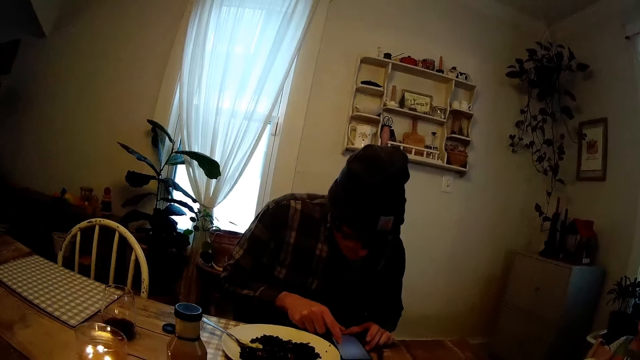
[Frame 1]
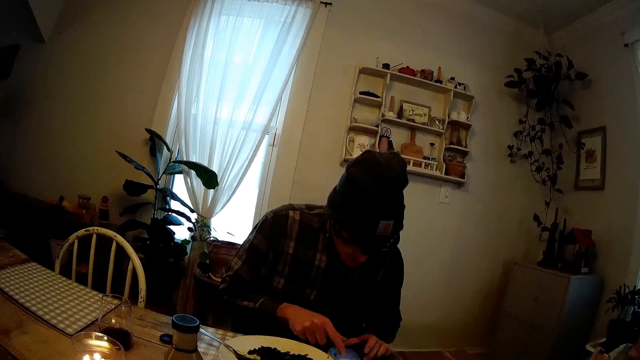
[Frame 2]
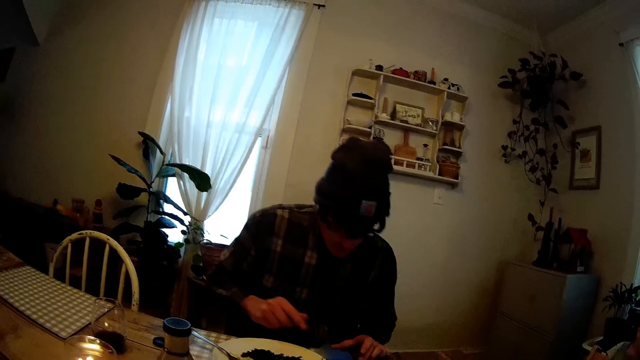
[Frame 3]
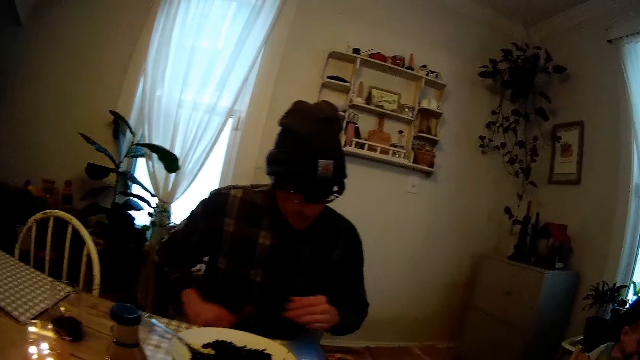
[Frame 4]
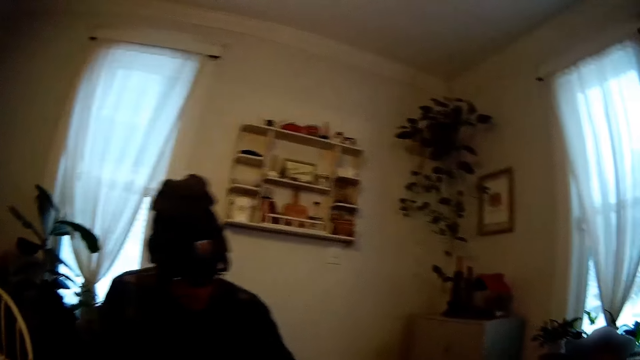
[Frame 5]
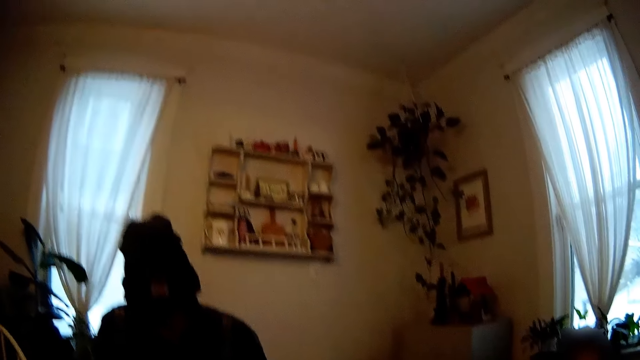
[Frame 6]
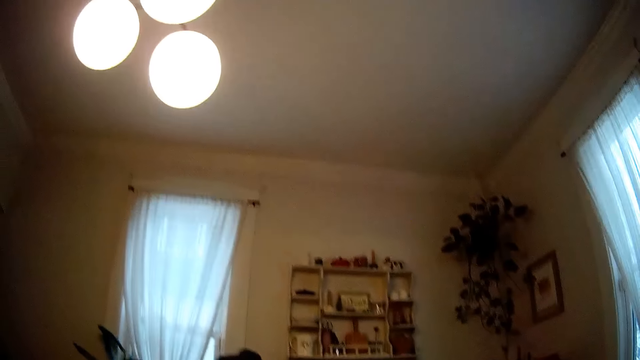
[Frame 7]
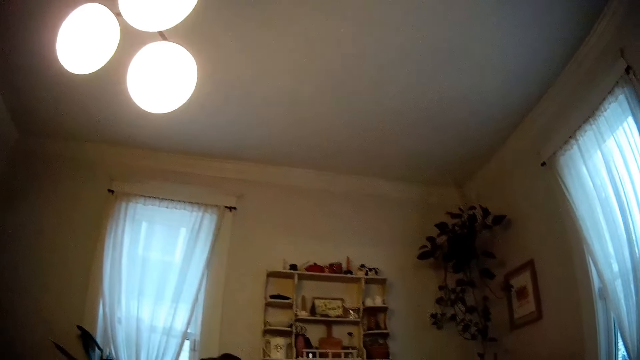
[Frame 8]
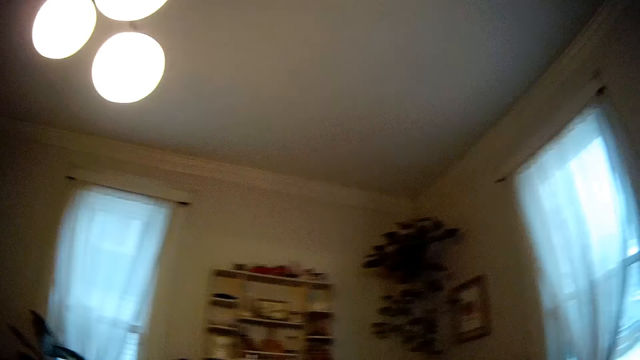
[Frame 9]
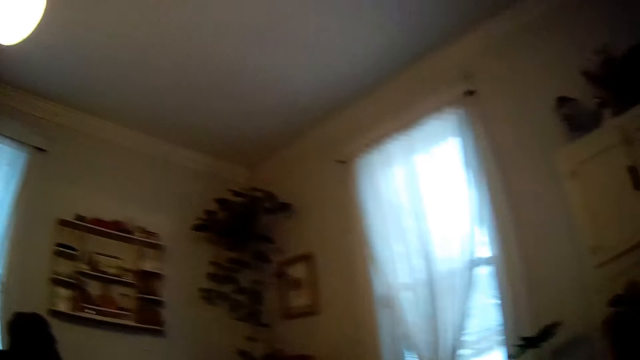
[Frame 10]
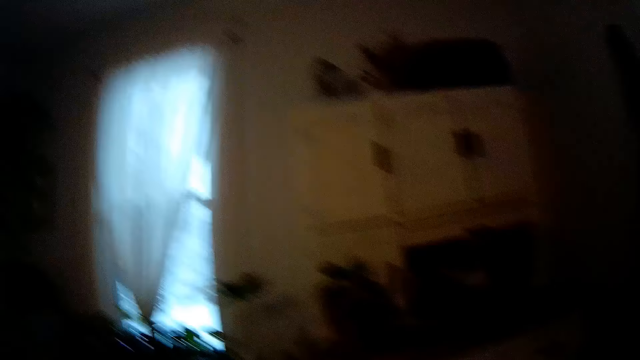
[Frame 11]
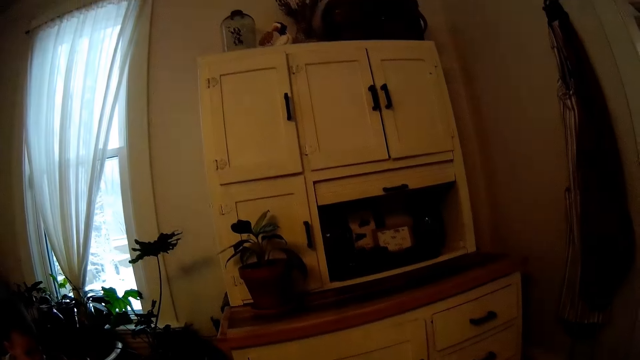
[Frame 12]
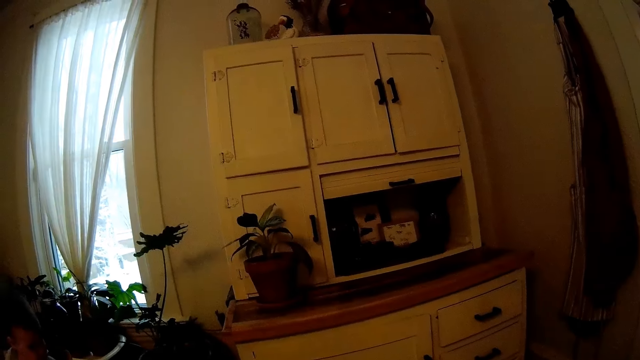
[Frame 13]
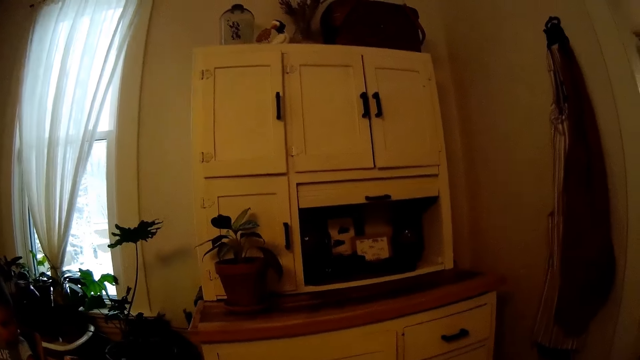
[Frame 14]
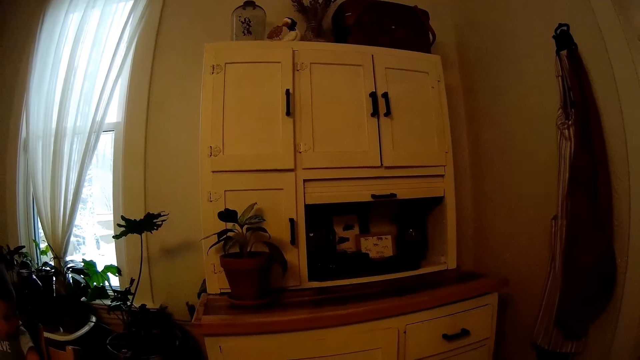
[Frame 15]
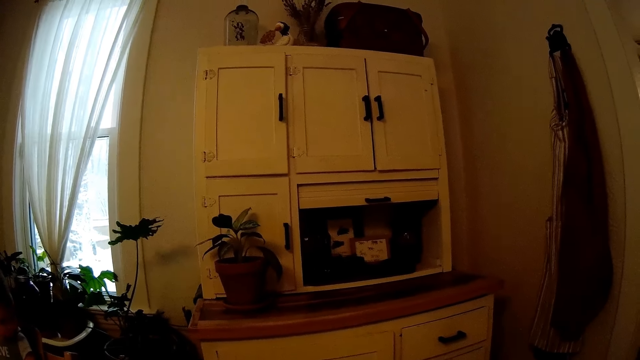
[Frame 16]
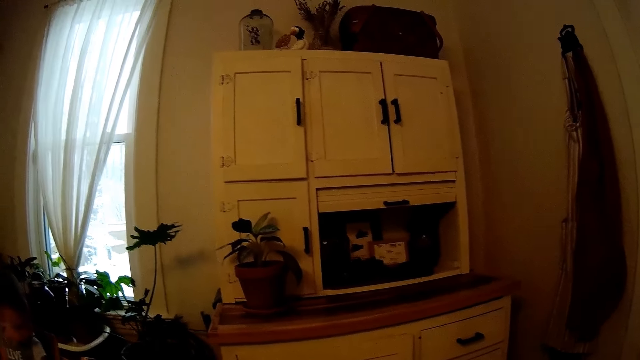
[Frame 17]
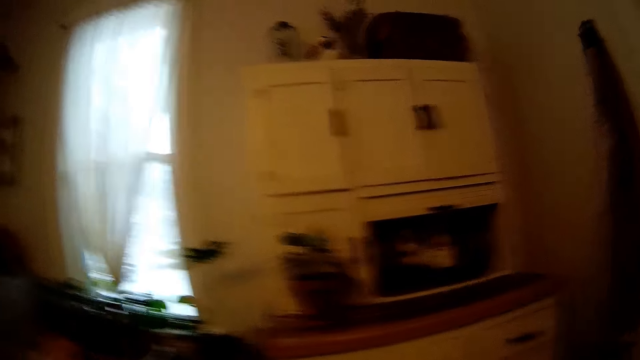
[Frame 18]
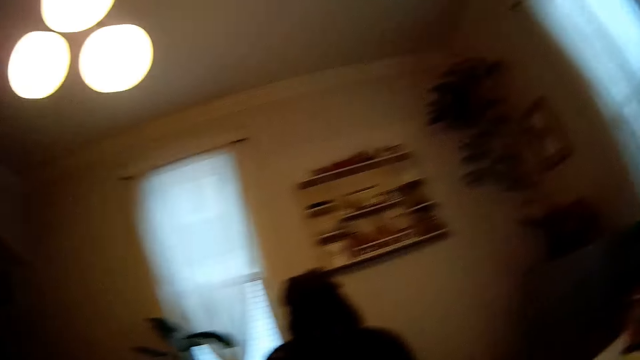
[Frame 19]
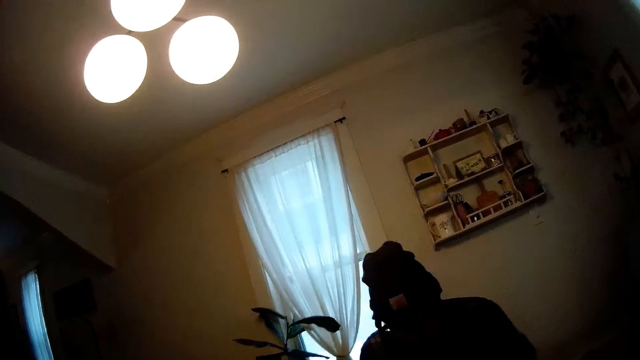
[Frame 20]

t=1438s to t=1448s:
The camera wearer looks around.

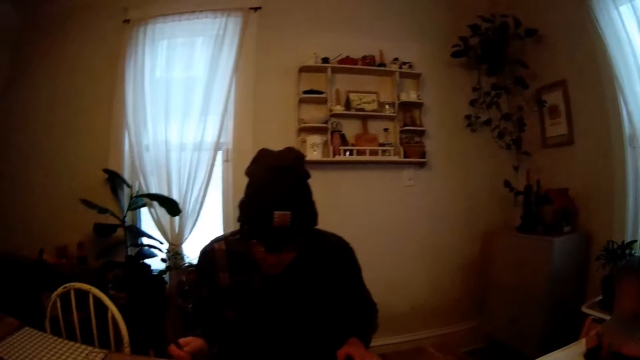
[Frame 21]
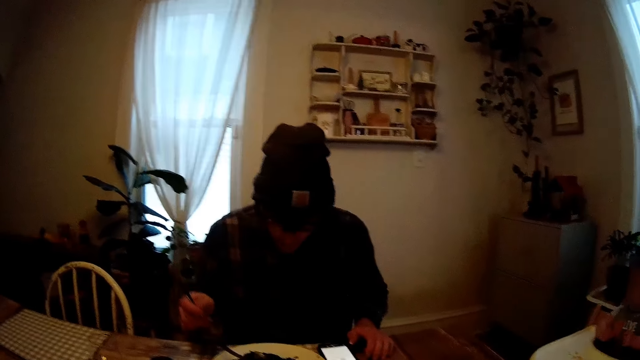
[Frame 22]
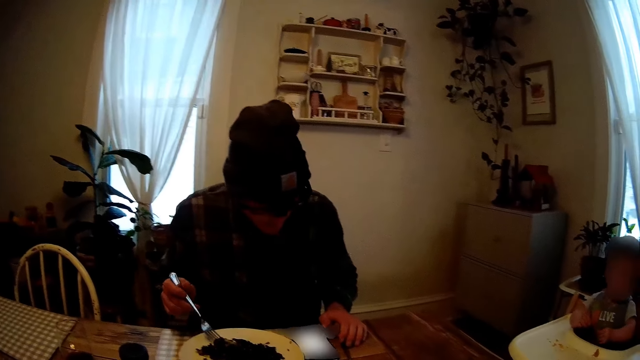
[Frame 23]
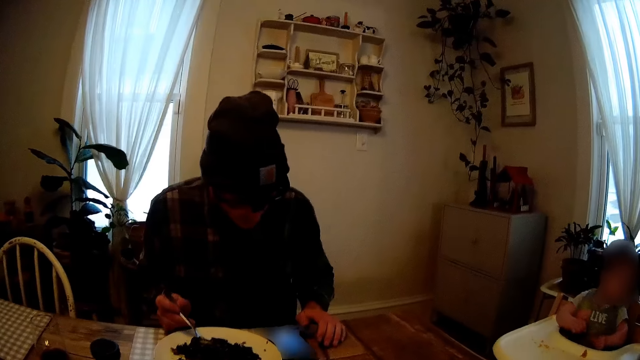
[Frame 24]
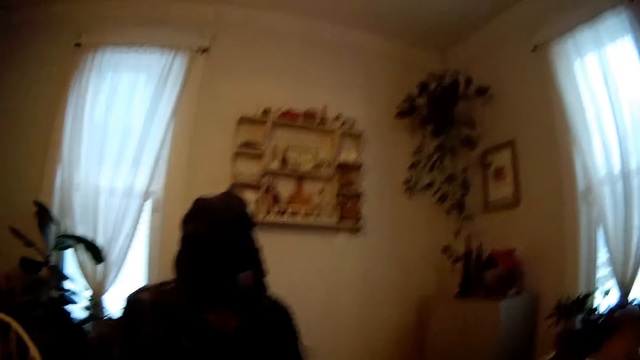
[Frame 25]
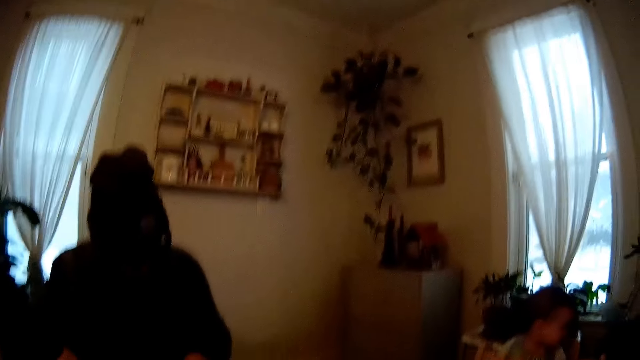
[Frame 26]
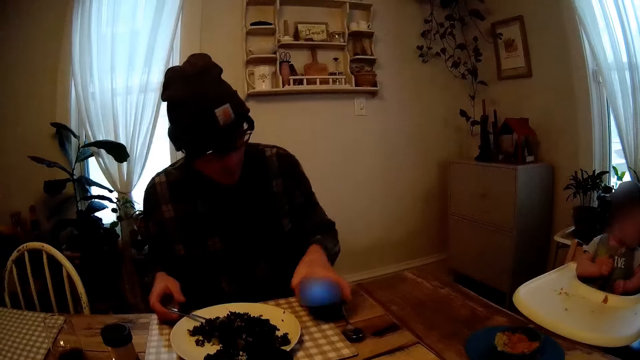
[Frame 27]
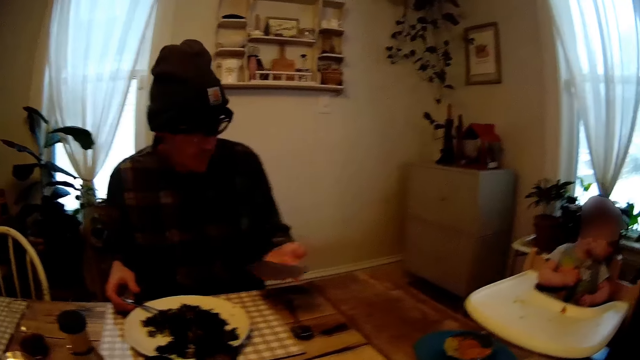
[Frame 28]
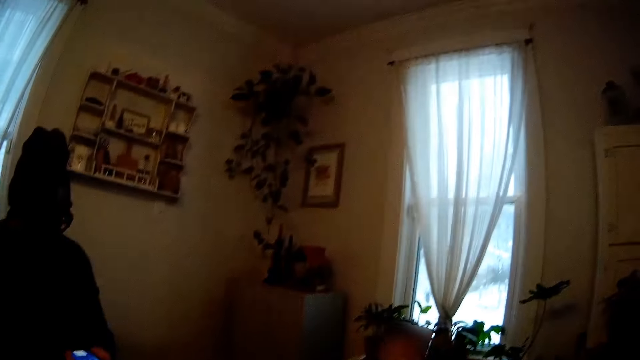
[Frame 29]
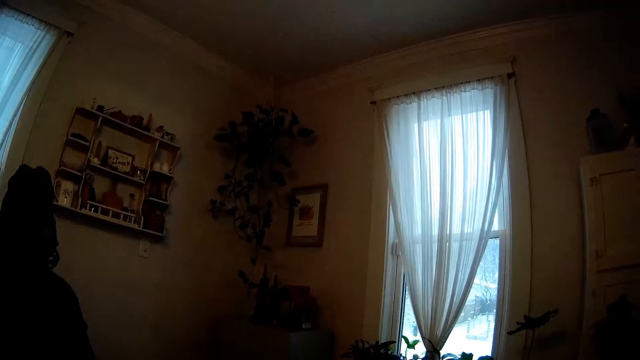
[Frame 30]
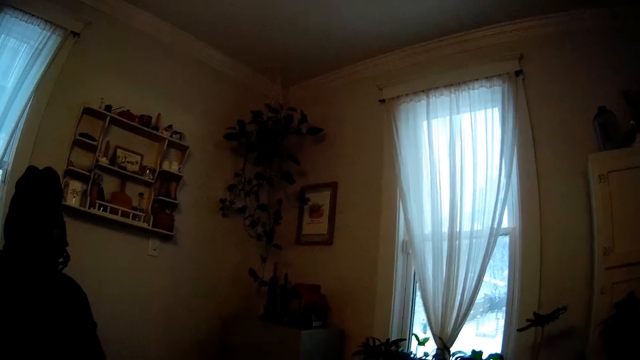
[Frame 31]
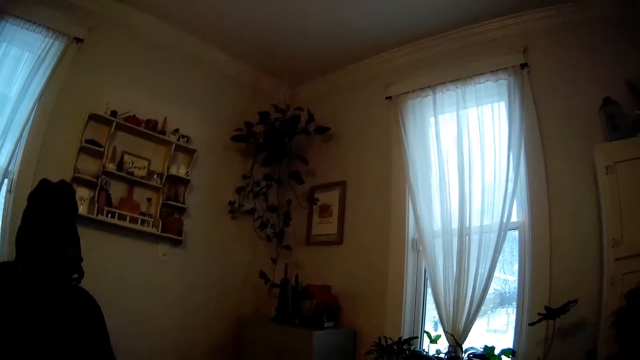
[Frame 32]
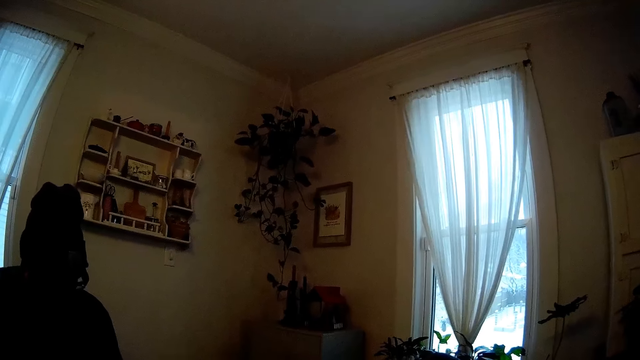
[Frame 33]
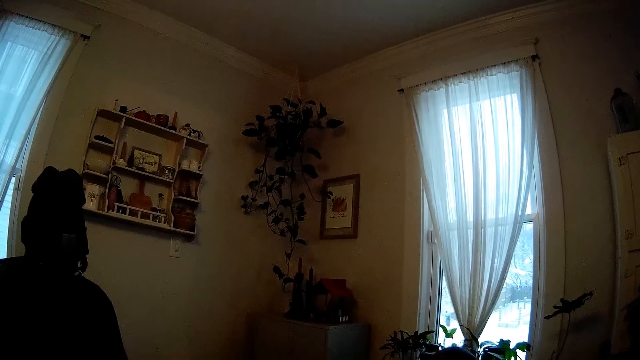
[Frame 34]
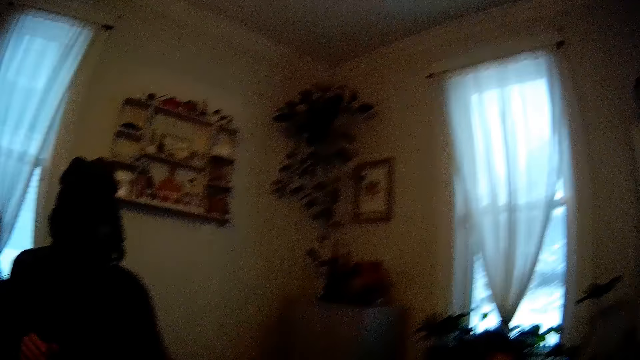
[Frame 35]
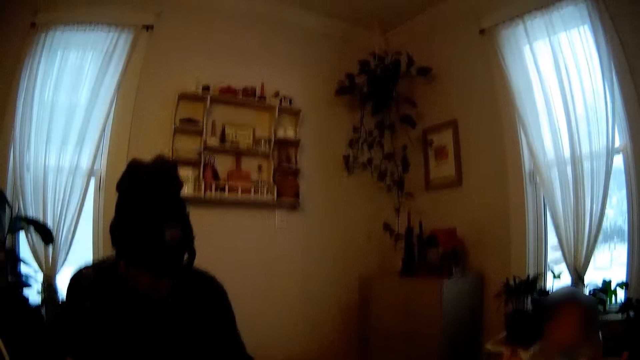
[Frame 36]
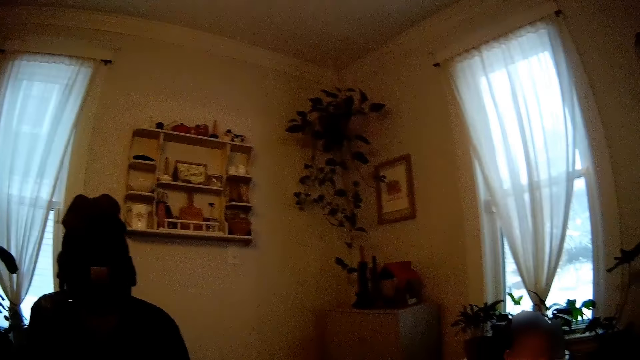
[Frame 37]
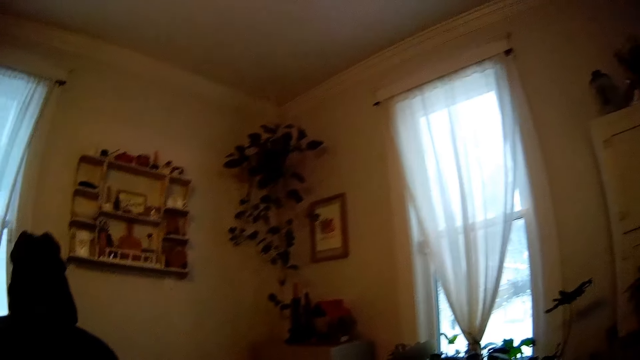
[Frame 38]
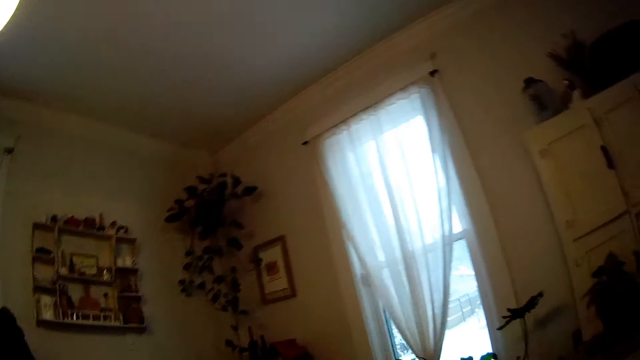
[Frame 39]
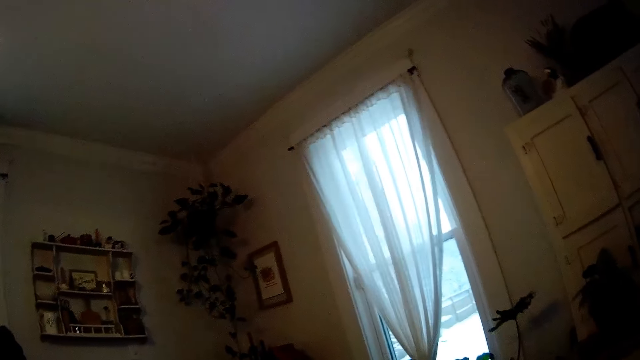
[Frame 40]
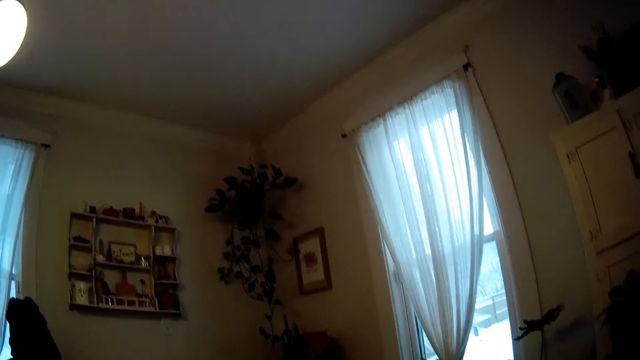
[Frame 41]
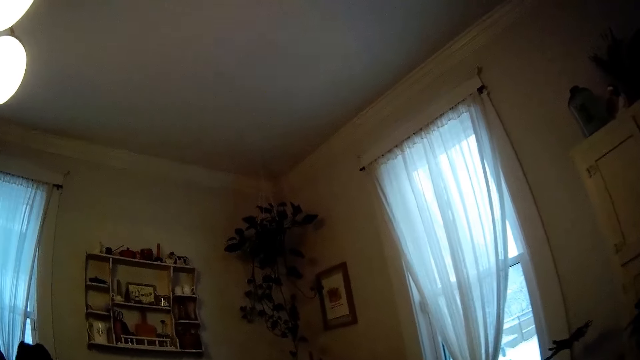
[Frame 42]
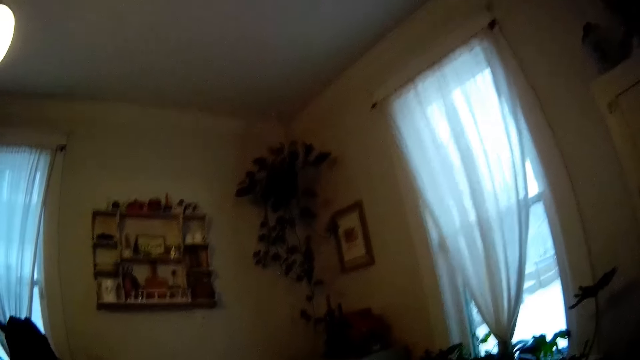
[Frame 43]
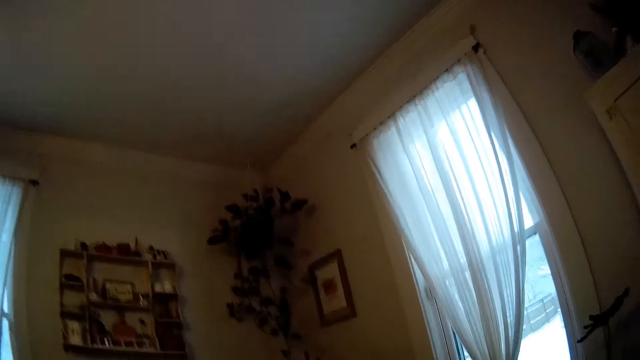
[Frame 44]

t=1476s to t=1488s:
The man scoops food. He picks up the phone on the table with his left hand. He eats the food.
